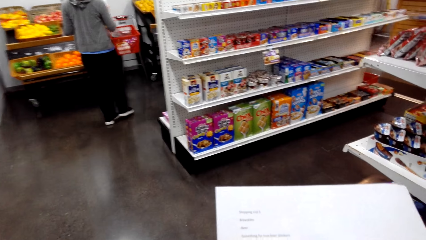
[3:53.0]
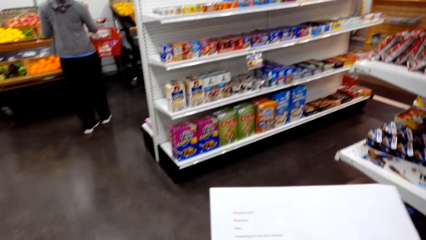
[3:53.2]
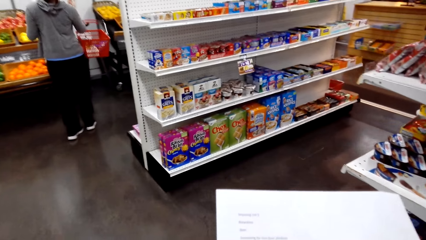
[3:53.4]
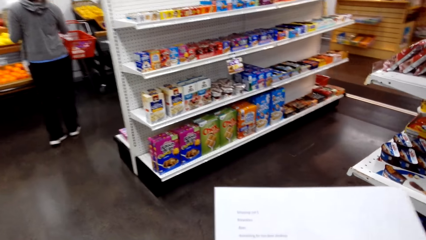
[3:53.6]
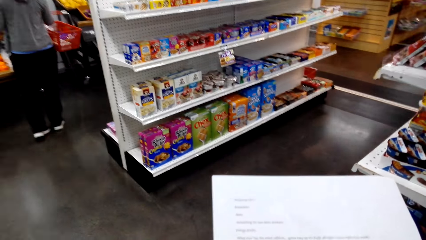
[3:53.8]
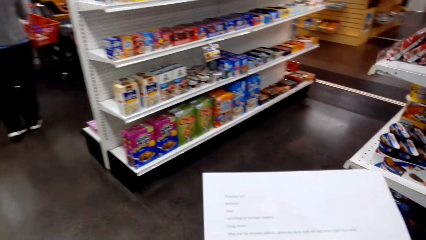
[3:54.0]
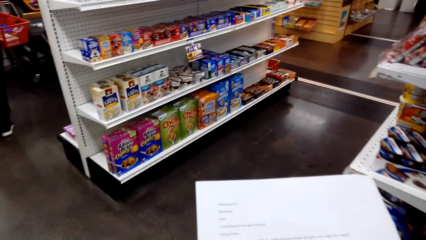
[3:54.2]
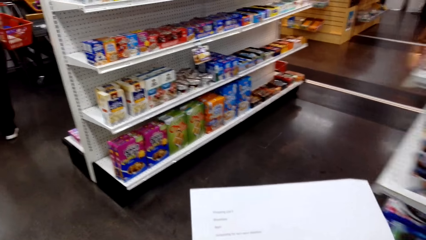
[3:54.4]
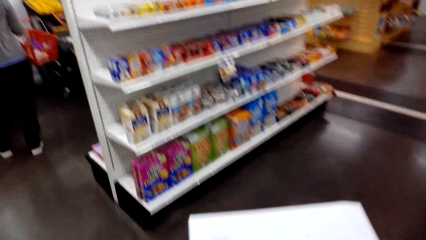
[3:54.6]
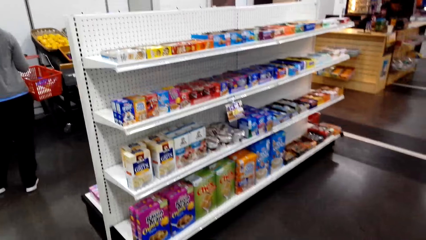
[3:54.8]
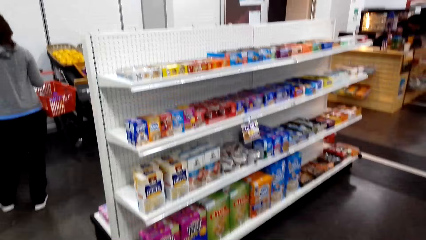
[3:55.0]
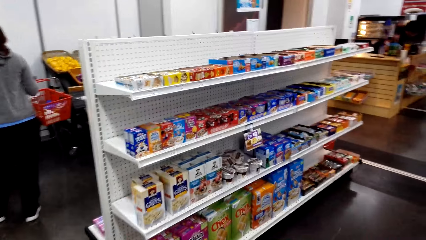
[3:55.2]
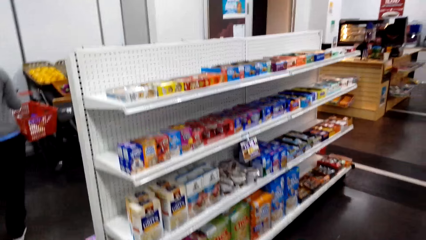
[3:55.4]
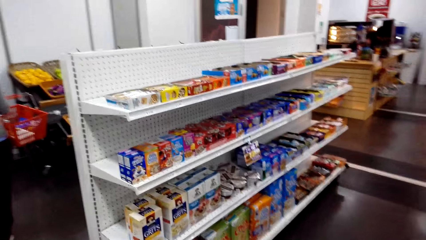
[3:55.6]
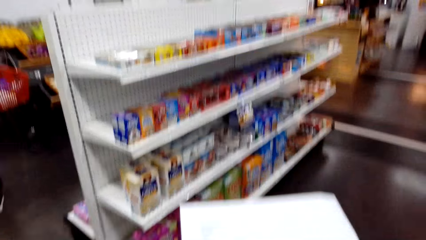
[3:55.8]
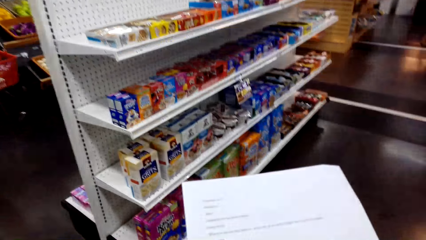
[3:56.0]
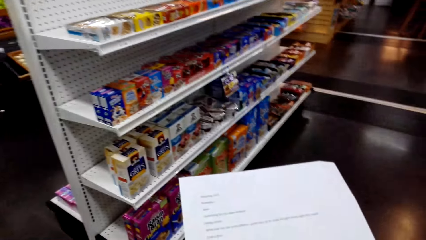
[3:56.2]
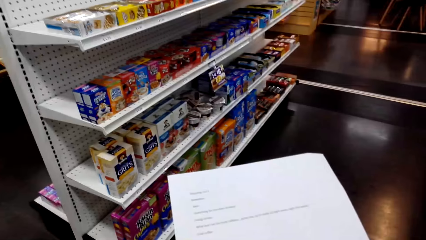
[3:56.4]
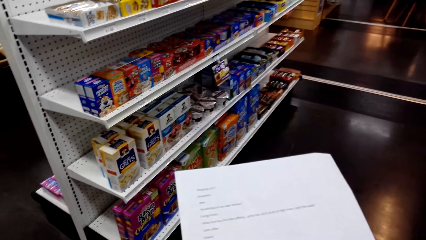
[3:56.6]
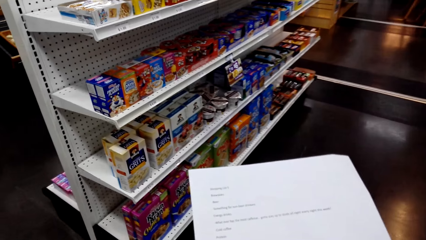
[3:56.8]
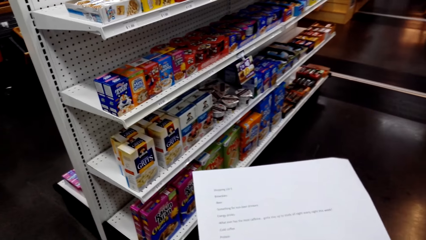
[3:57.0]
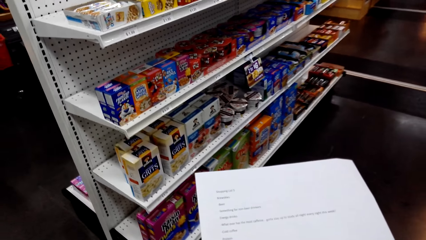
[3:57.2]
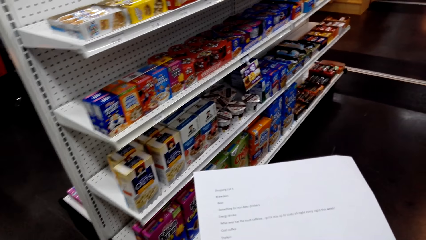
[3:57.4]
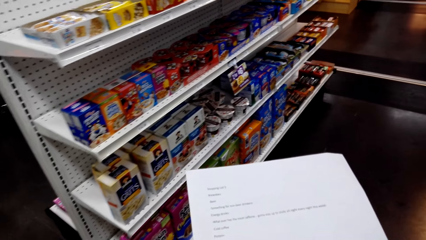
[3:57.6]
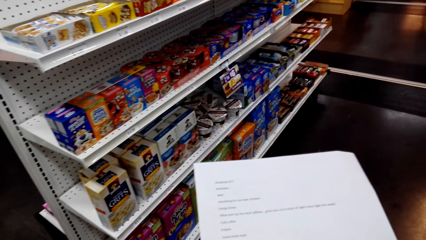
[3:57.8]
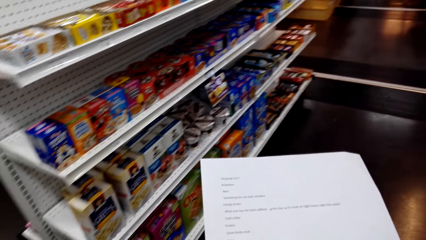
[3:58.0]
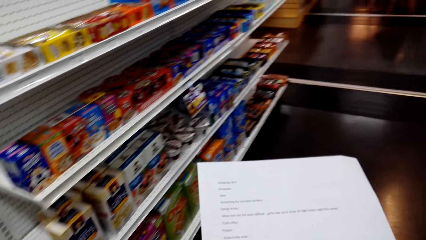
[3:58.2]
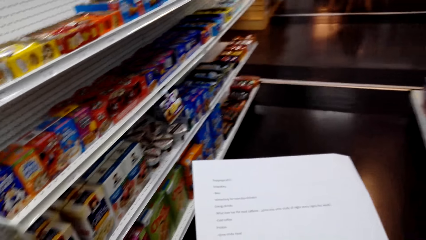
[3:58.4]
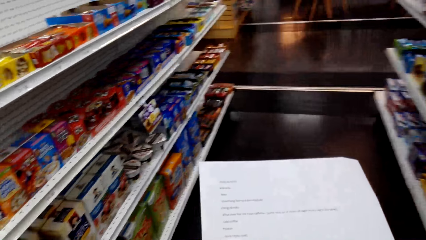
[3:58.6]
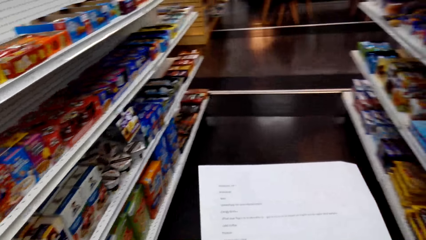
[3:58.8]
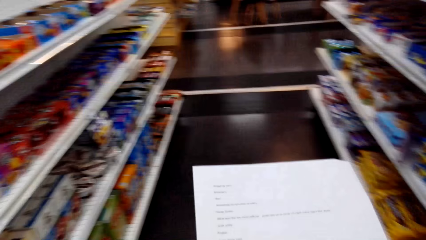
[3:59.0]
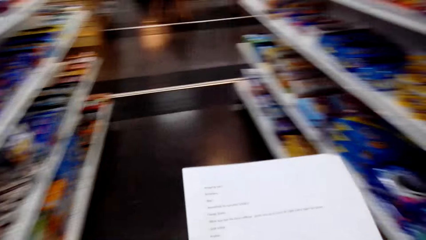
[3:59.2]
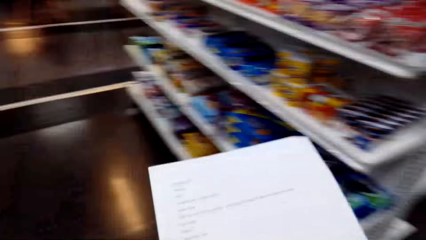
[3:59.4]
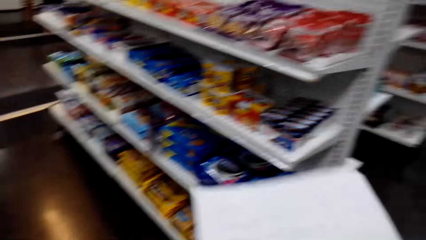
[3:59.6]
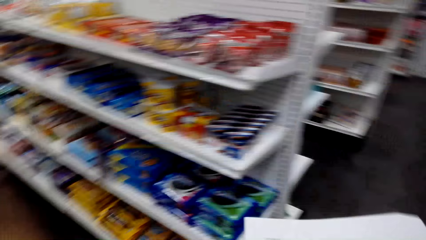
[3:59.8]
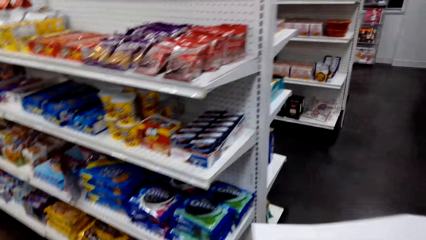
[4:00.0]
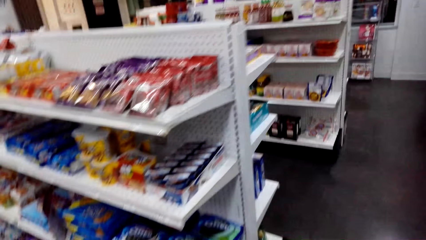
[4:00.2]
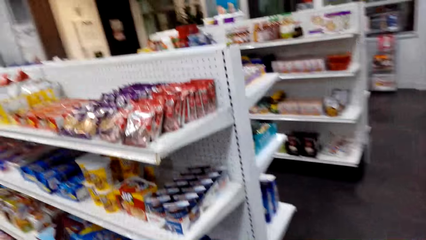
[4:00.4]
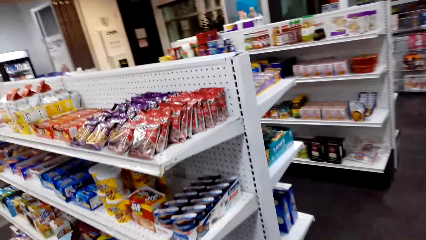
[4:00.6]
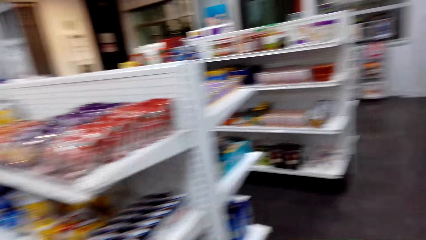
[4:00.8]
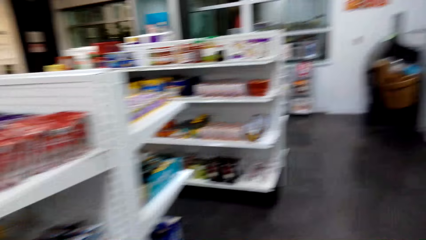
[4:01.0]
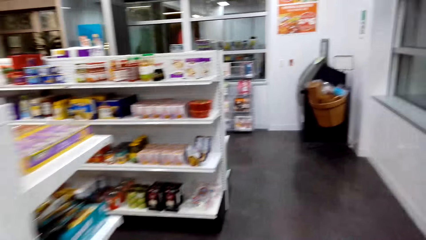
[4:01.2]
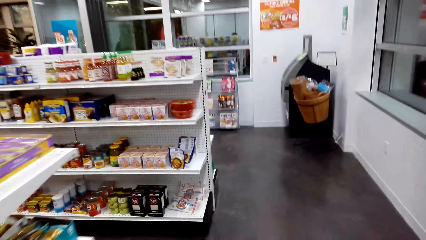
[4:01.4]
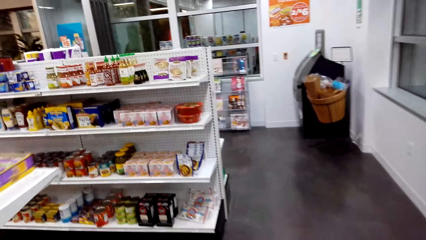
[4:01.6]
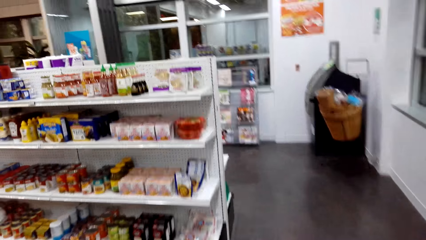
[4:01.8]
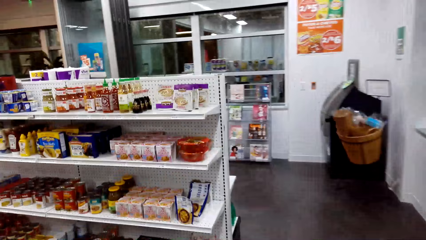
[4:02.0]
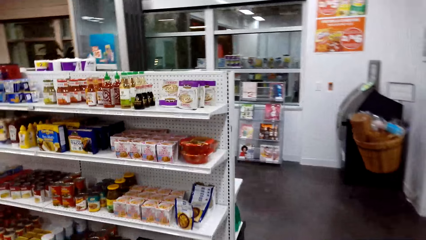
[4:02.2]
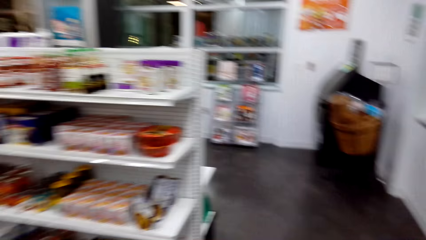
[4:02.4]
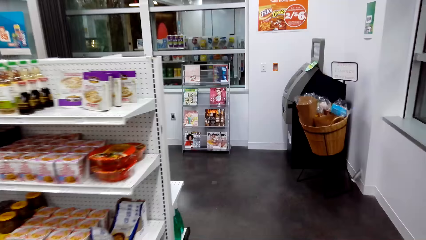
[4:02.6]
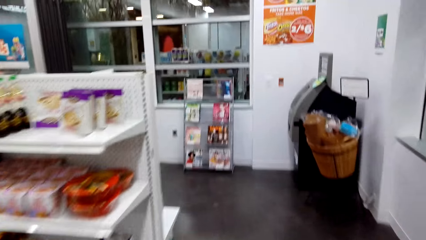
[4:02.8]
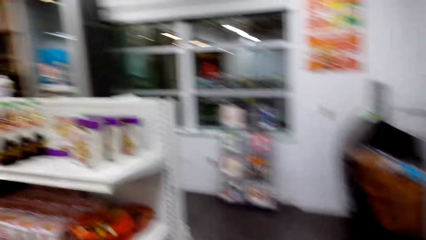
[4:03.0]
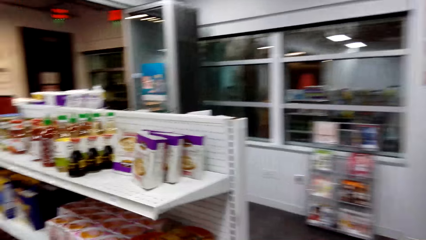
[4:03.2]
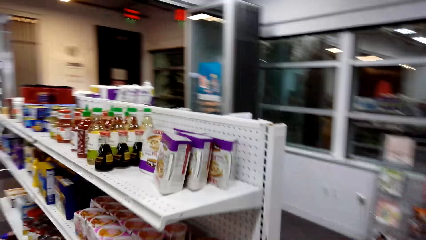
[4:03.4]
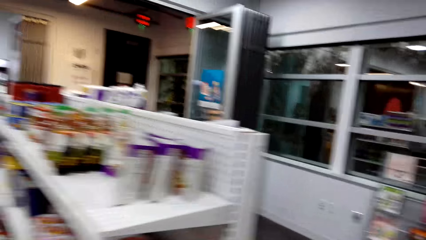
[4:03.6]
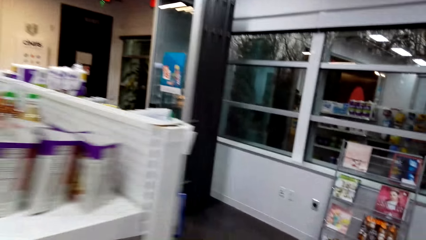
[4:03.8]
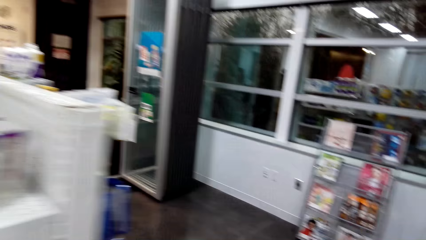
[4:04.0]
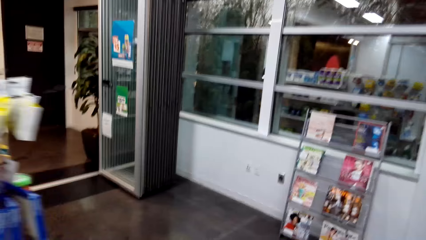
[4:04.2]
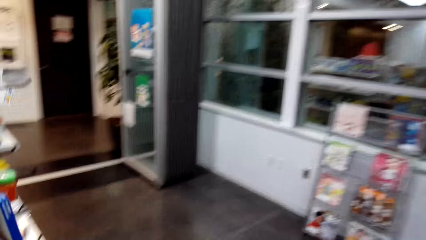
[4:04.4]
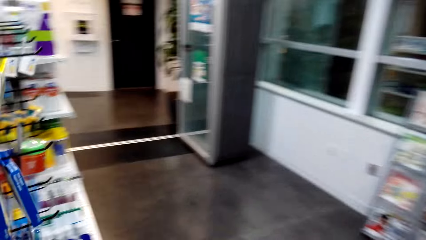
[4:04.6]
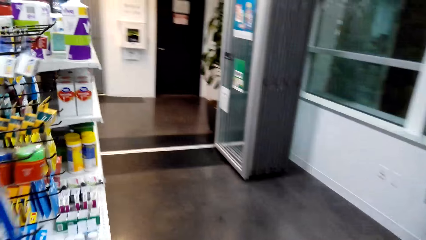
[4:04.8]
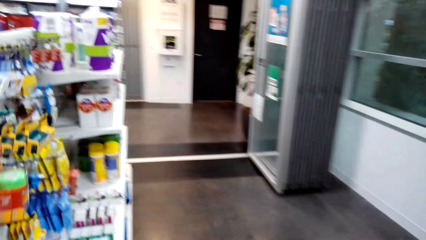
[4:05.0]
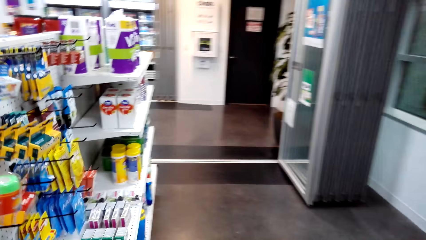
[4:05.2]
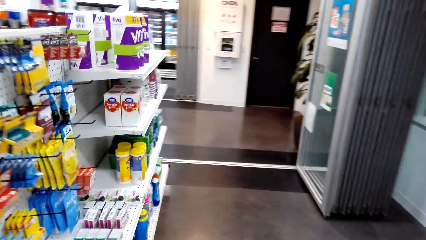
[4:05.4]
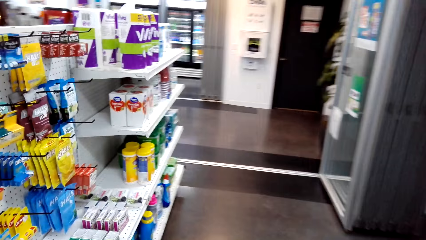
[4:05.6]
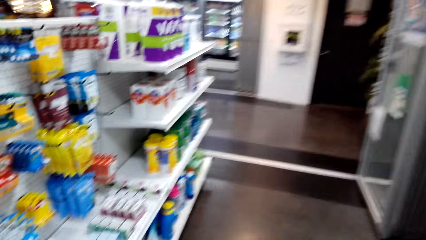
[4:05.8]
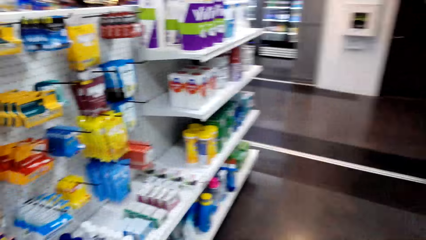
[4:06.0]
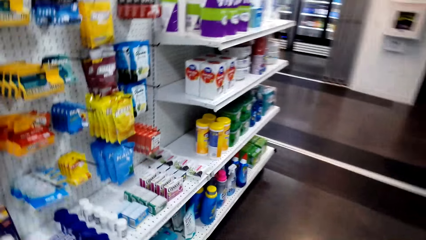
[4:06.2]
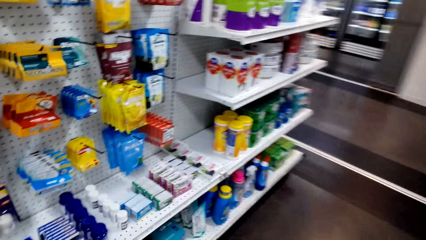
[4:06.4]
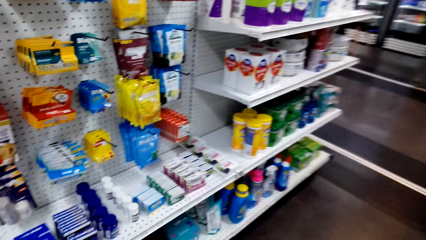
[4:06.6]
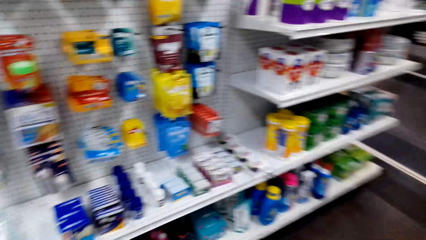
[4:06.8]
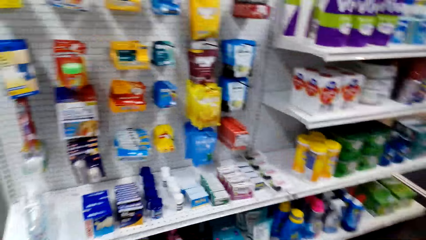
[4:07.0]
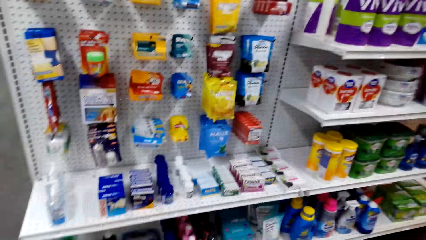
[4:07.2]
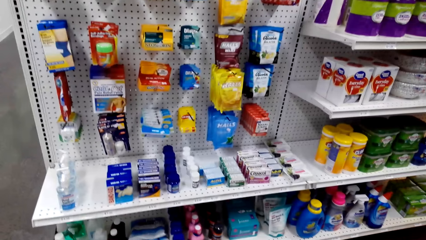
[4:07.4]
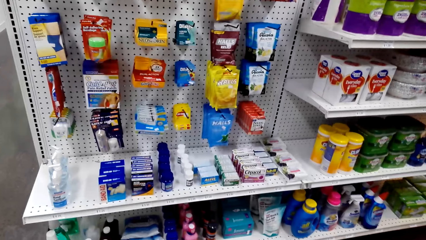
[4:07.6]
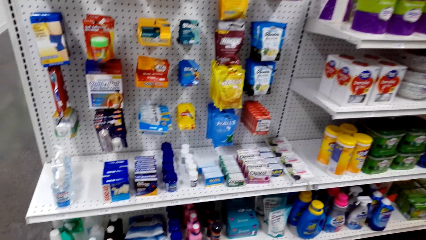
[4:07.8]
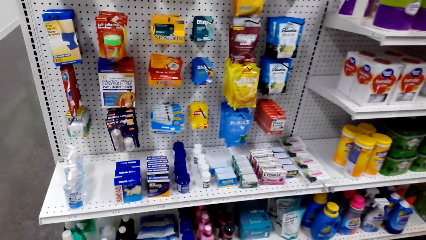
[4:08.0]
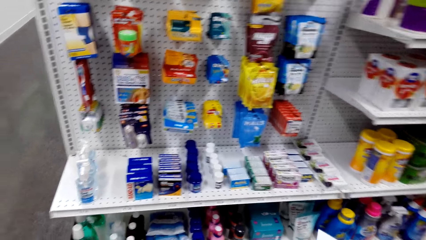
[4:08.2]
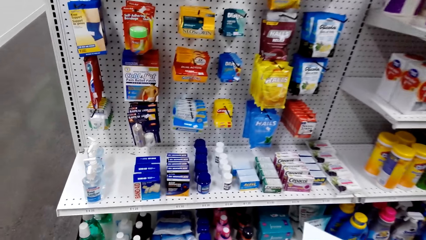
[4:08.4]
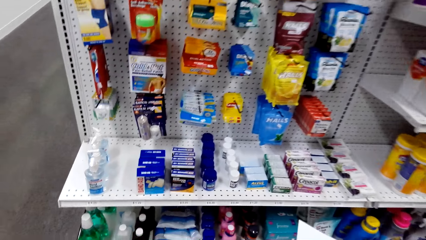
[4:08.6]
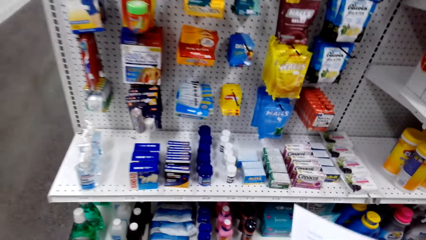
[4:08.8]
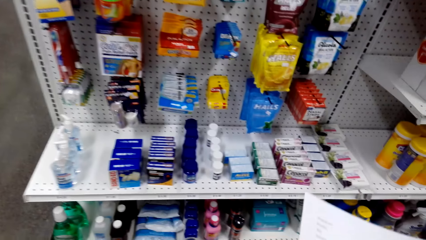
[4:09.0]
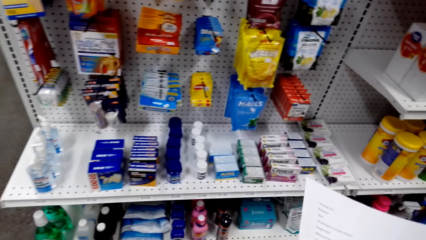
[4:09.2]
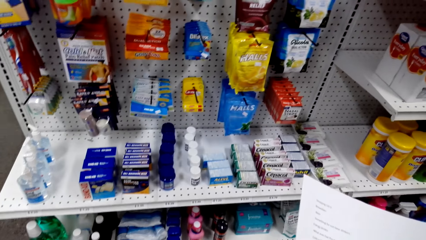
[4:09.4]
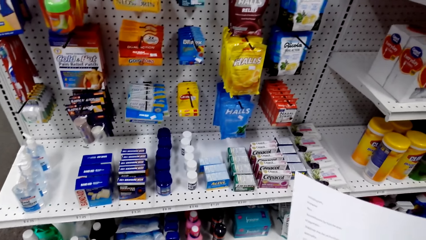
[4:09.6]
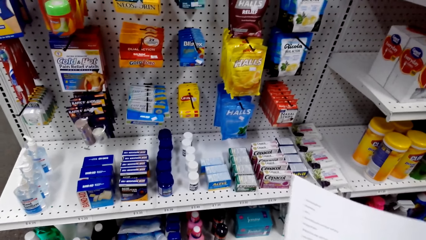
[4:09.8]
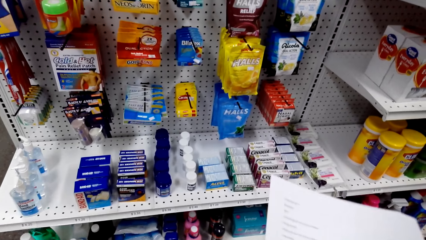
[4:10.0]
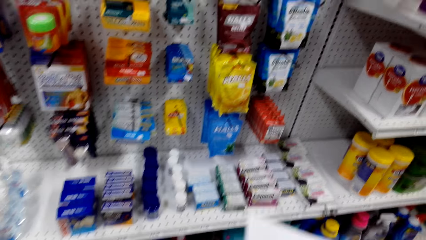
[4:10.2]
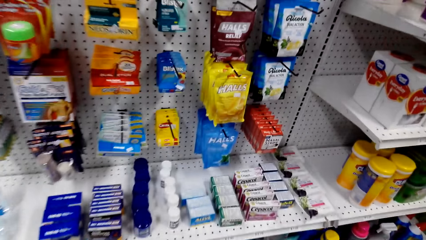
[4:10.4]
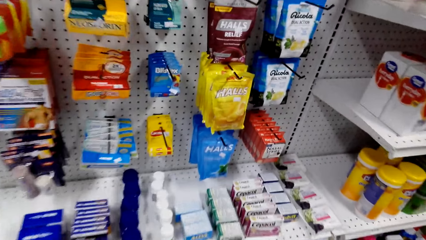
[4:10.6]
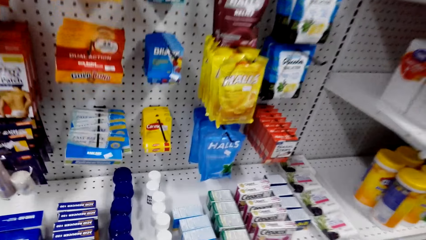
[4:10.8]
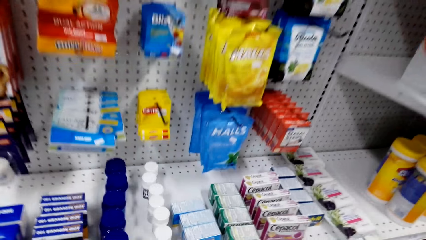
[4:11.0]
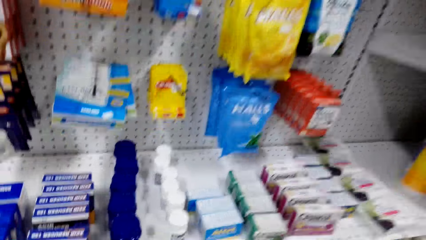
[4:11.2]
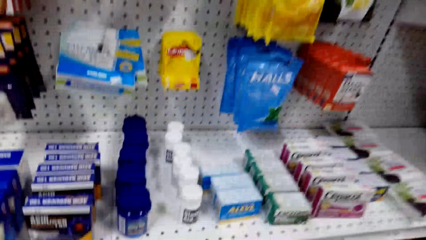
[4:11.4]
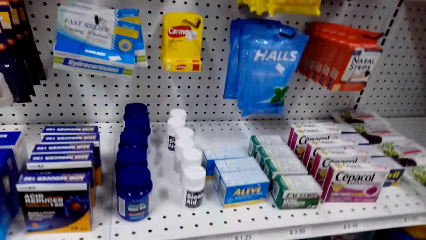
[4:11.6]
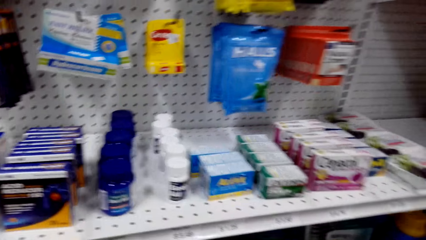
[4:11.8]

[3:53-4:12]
The camera wearer views items on a supermarket shelving. They view the list paper in the hands. They walk around in the supermarket. They view items on the supermarket shelving. They adjust the list paper in the hand. They read on the paper. They view items on the supermarket shelving. They move closer to the shelf.
